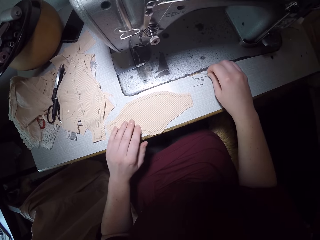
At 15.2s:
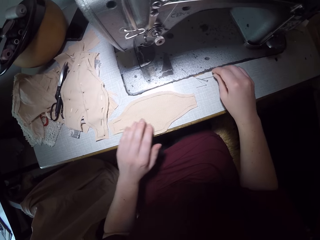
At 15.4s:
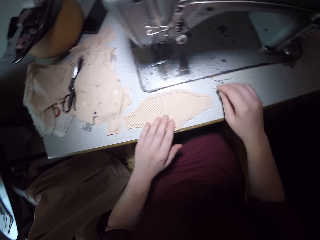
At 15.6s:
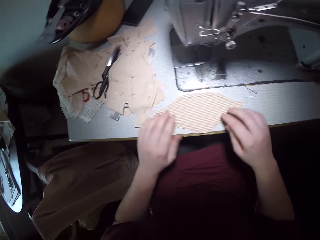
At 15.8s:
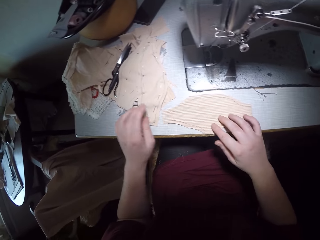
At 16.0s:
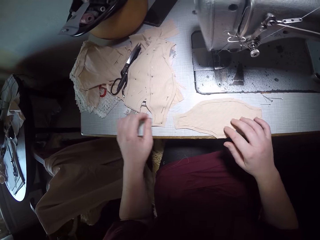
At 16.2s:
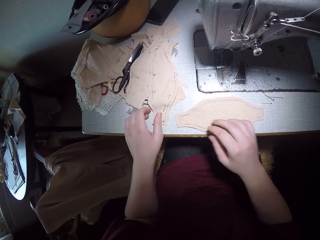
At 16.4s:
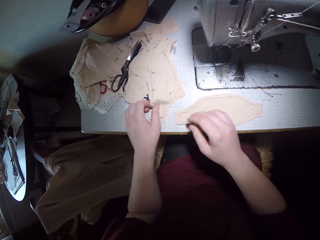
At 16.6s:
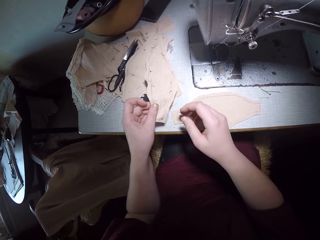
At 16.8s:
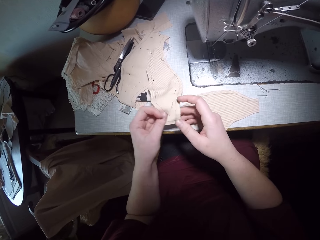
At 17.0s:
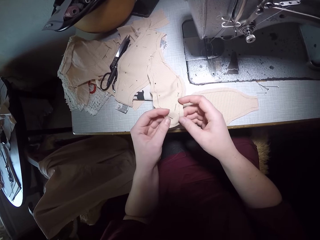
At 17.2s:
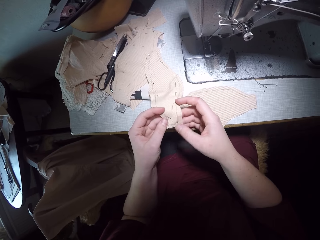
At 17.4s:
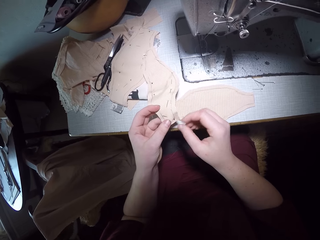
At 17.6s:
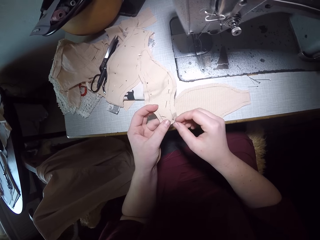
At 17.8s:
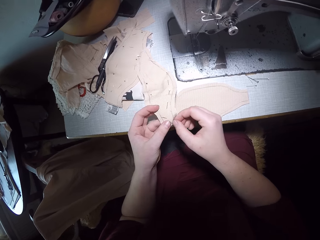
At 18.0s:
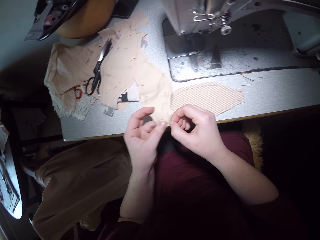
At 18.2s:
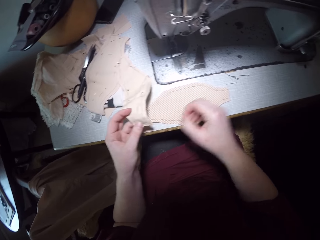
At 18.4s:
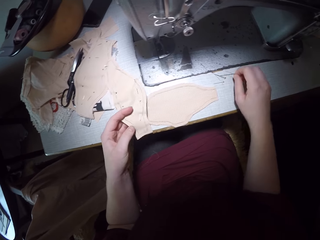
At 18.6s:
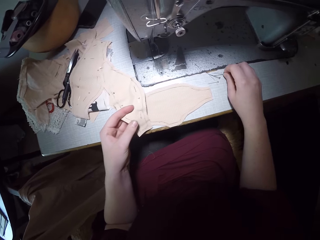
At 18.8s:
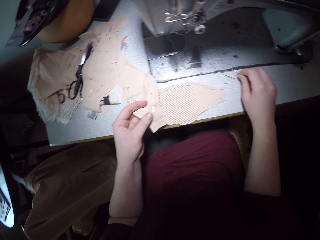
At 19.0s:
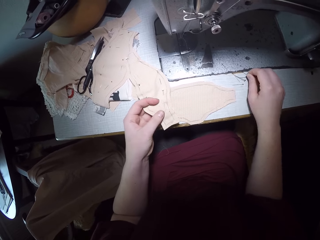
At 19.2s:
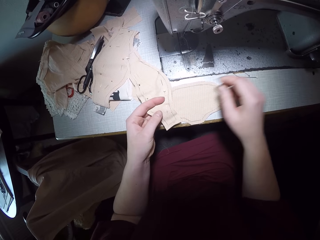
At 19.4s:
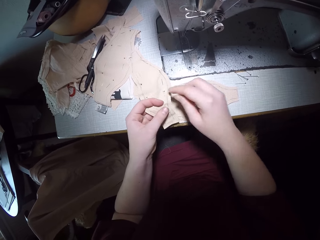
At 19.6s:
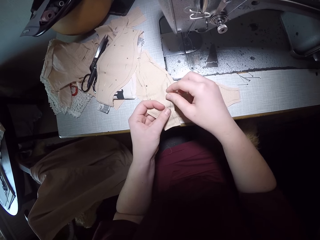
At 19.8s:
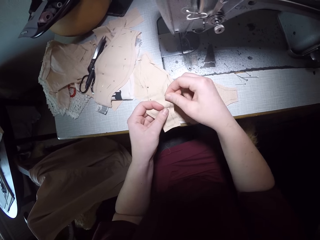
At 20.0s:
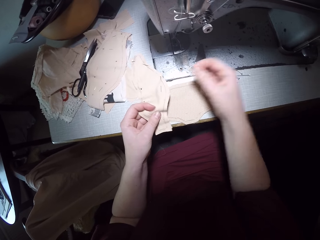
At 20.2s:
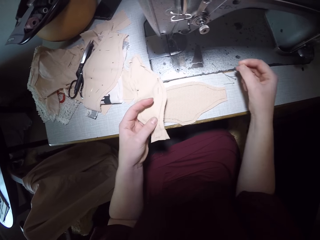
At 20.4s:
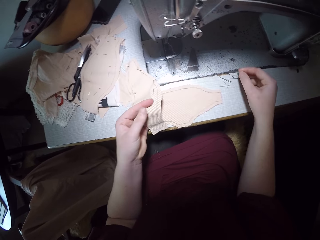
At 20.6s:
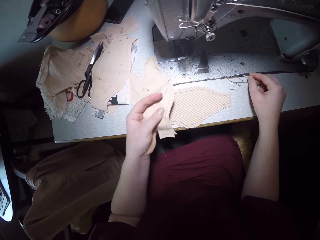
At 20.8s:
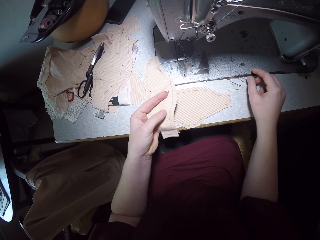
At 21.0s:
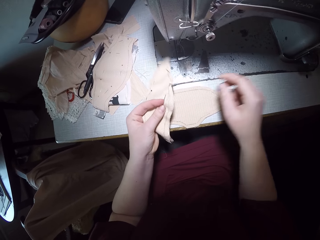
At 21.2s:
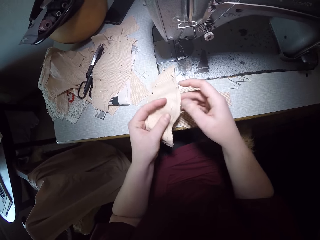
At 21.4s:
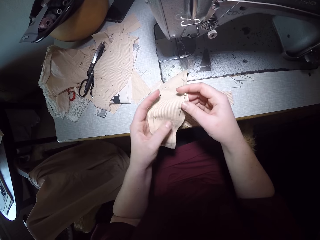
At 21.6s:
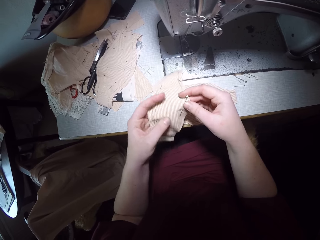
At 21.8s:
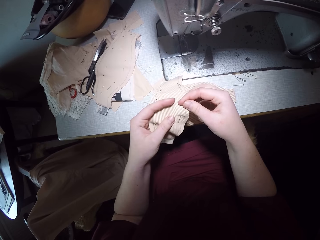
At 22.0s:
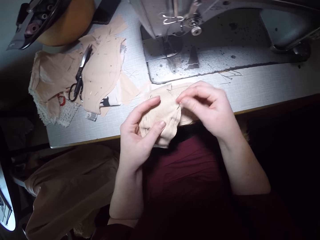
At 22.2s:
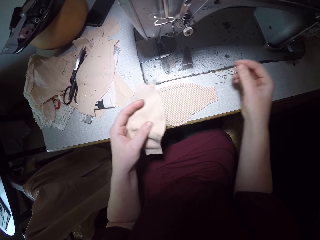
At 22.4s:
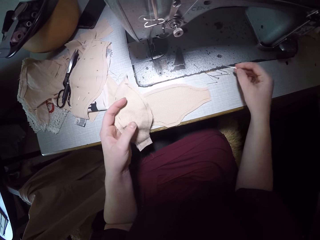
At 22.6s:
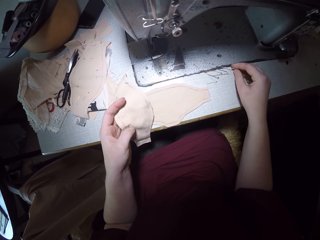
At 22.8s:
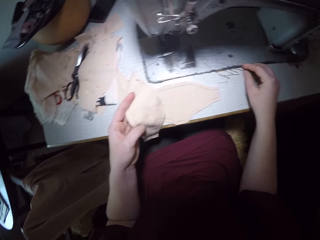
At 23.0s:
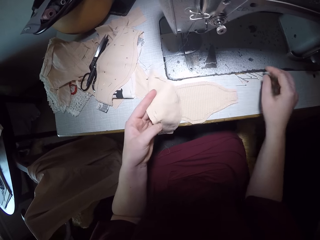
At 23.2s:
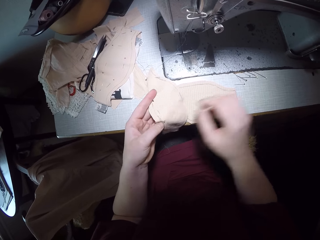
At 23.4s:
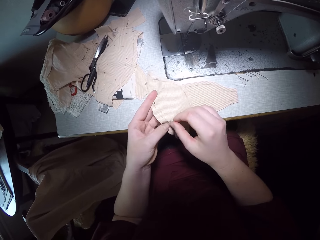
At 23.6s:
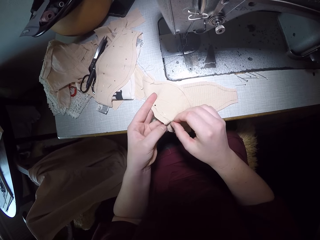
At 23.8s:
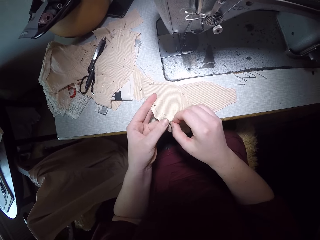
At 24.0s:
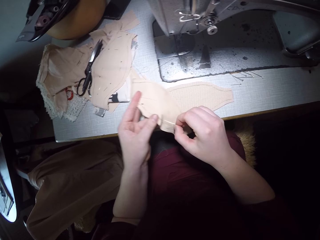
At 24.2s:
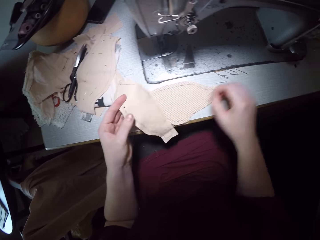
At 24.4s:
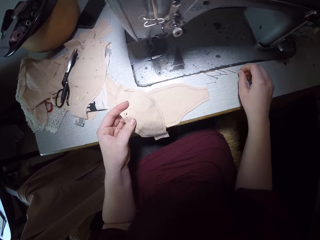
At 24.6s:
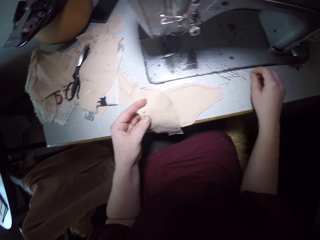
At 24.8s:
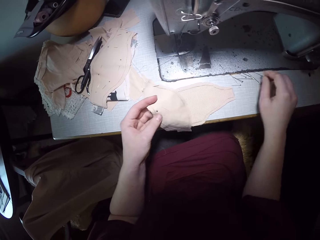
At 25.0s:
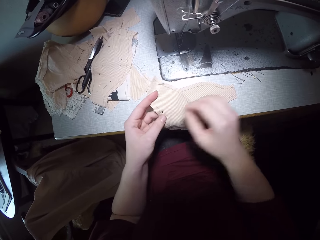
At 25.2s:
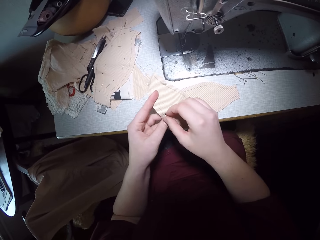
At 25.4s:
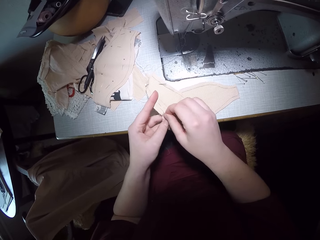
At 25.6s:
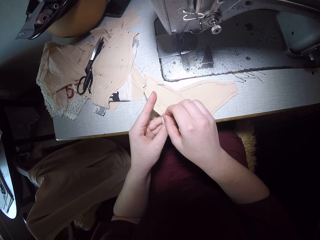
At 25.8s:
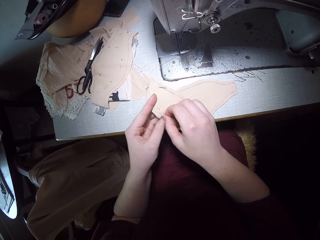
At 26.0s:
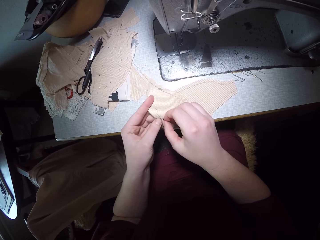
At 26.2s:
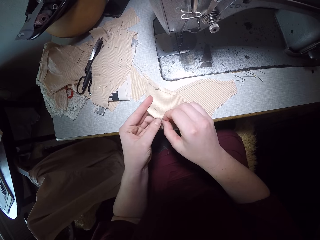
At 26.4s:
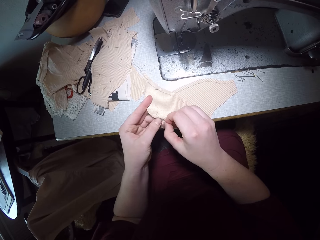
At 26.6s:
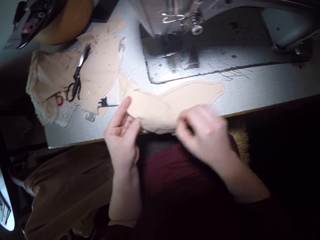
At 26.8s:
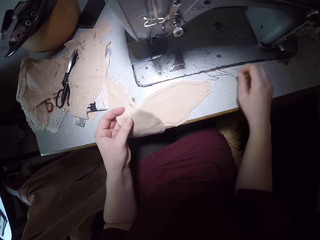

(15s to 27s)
The camera wearer picks up another fabric from the left edge of the sewing machine. They remove pins from the piece of fabric. They put the pins beside the first pieces of fabric on the center of the machine.

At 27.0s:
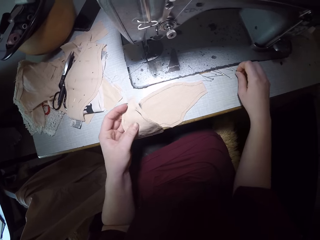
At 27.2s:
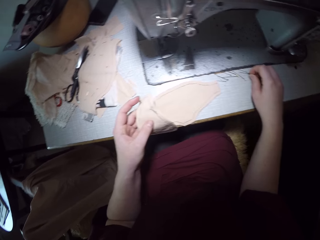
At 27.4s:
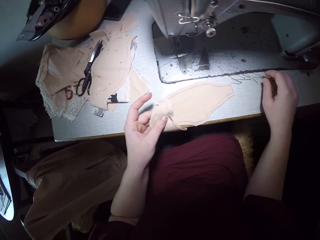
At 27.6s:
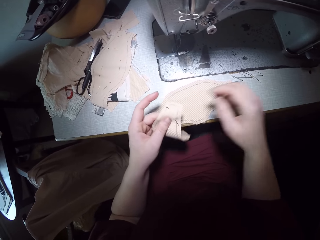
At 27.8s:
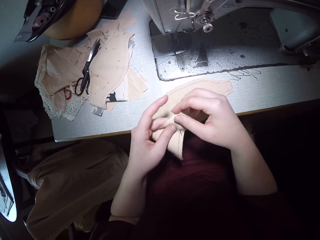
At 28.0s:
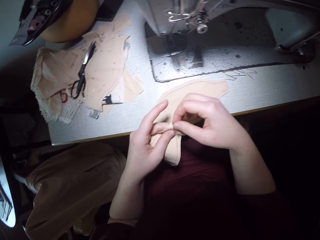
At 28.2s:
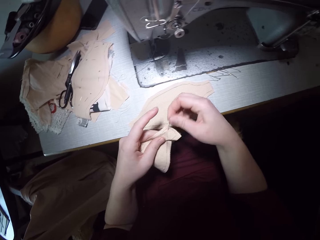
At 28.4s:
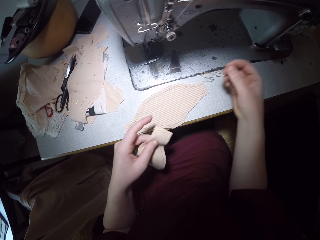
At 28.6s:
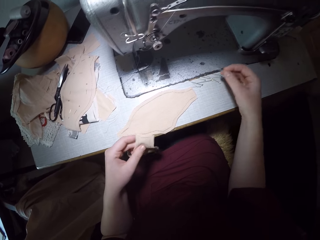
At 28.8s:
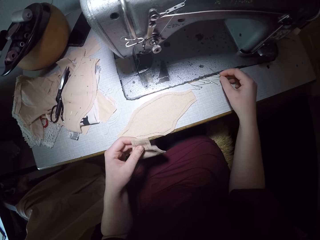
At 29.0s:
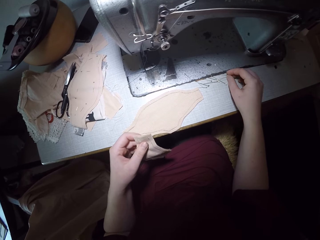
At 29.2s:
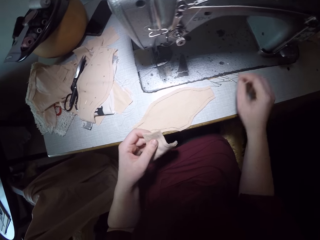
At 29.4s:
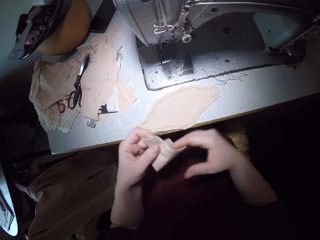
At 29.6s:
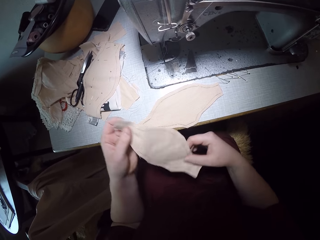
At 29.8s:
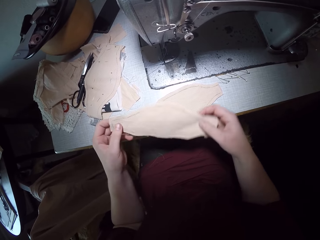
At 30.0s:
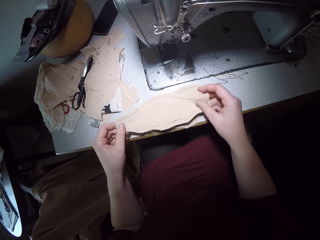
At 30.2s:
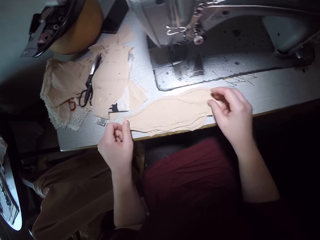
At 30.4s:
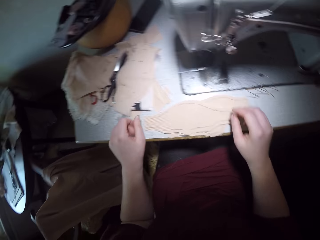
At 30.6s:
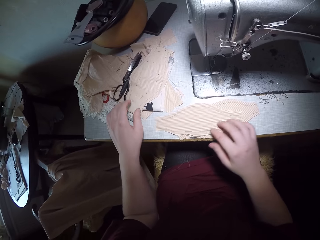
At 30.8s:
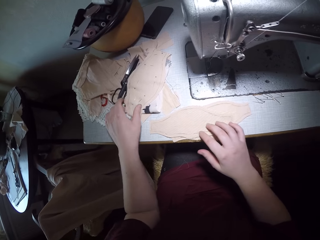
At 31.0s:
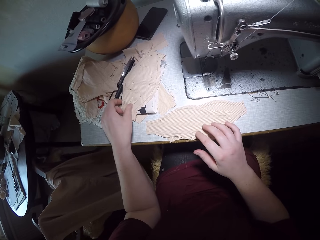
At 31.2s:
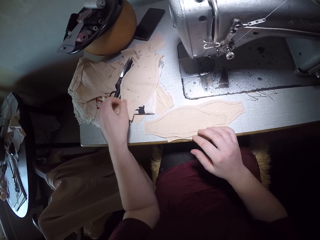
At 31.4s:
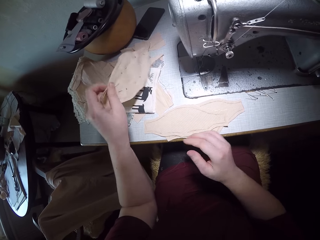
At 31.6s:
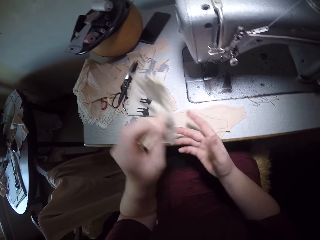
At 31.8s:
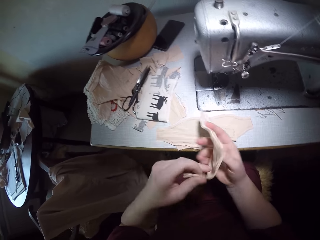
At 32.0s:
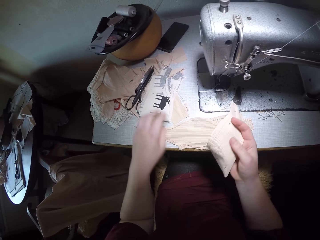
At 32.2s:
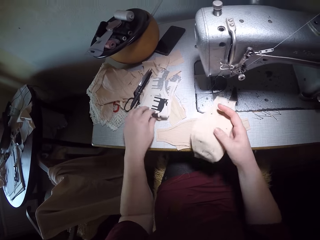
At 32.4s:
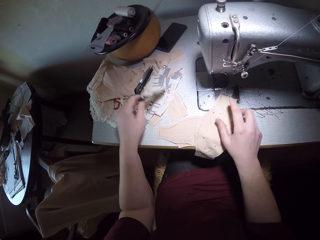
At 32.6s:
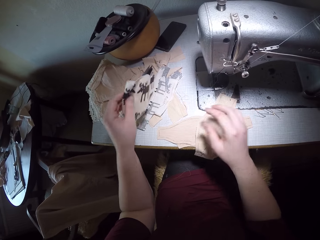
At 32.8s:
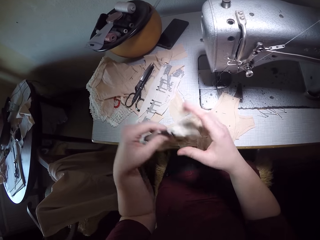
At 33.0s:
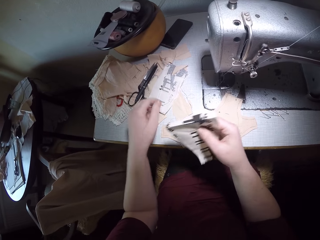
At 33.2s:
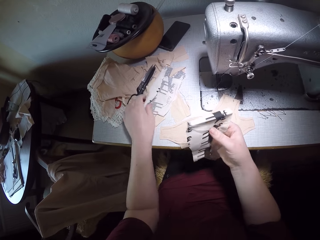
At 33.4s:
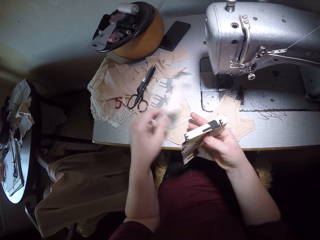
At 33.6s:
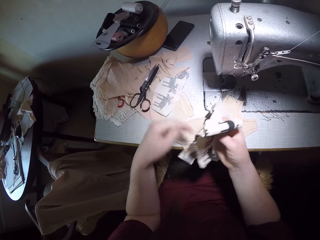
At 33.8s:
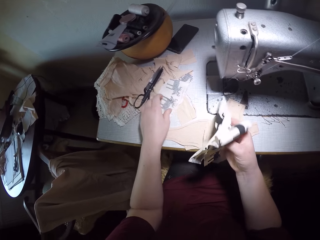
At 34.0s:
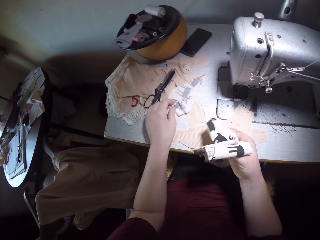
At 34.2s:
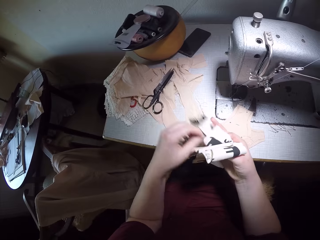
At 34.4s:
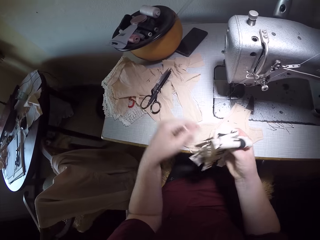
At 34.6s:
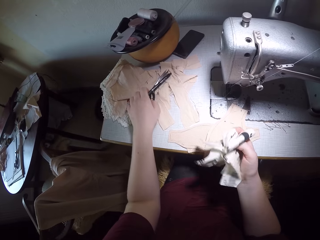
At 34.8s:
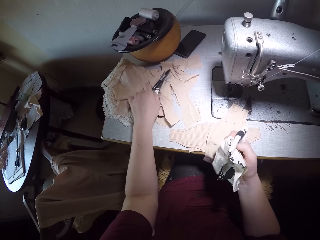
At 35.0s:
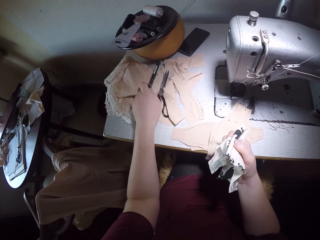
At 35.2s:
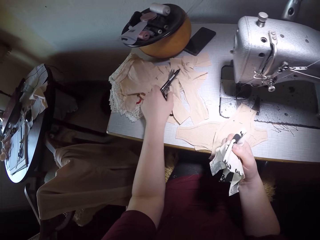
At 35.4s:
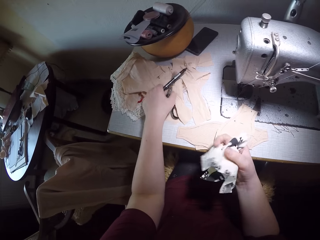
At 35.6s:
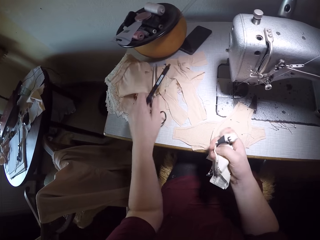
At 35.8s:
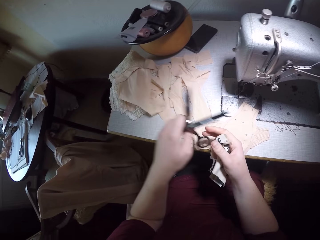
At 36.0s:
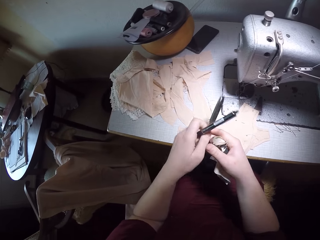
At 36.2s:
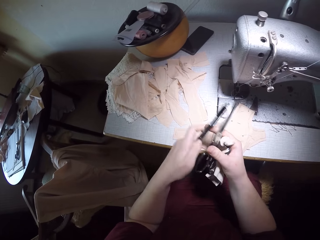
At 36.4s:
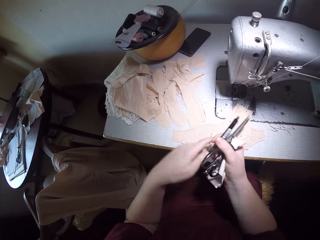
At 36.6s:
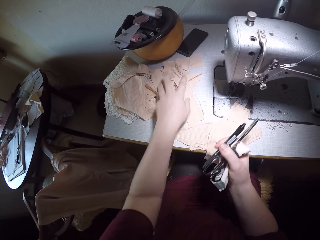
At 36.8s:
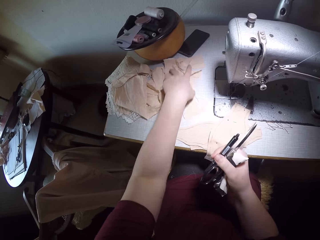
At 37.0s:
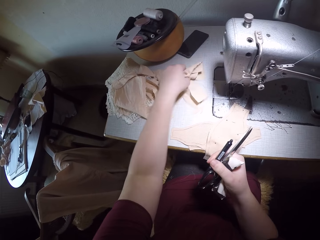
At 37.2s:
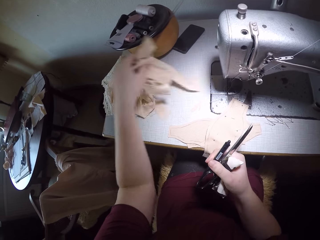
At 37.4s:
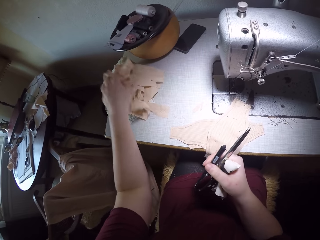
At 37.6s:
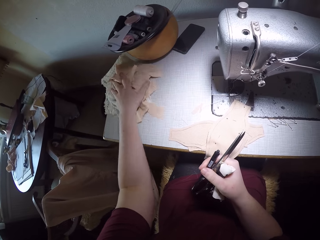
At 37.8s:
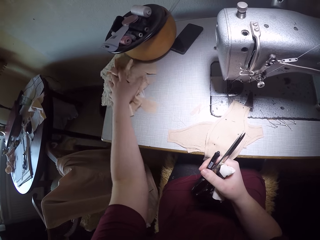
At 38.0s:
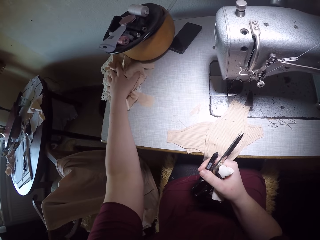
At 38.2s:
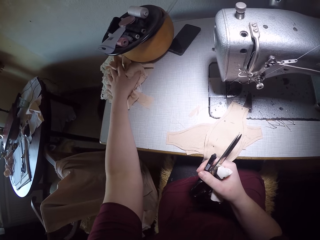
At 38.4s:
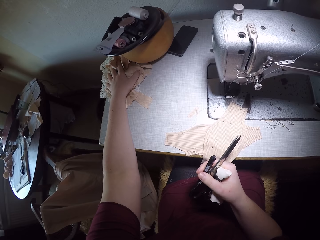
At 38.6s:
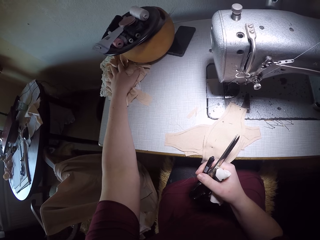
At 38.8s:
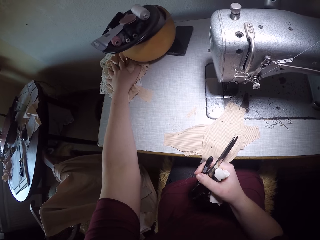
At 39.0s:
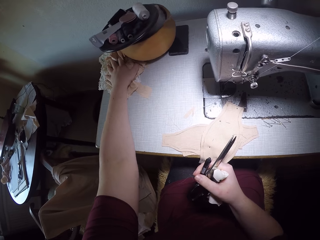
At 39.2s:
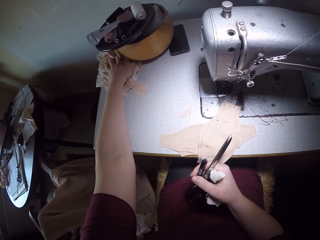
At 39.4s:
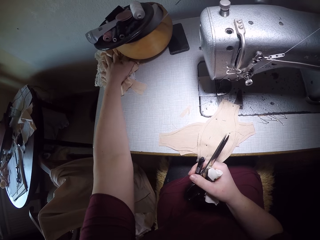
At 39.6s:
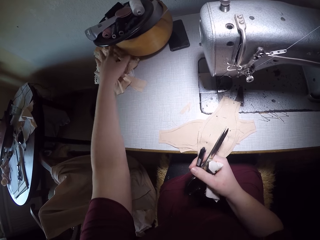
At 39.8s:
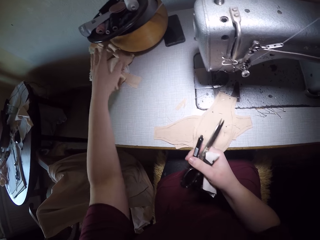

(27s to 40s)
The camera wearer places the fabric on the other fabric on the center of the machine. She picks up a pair of fabric from the left side of the machine. She drops the pair of fabric on the other fabrics on the center of the machine. She picks up three patterned fabrics with her left hand. She passes the patterned fabrics to her right hand. She takes a piece of cloth. She takes a piece of cloth again. She picks up a pen and a pair of scissors with her left hand. She passes the pen and scissors to her right hand. She moves other fabrics on the left edge of the machine beside a tool bowl on the machine.
